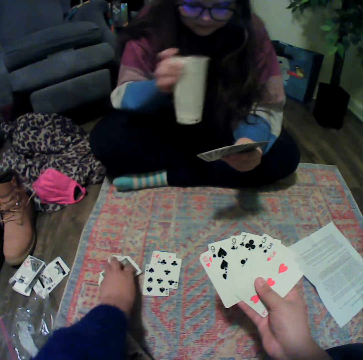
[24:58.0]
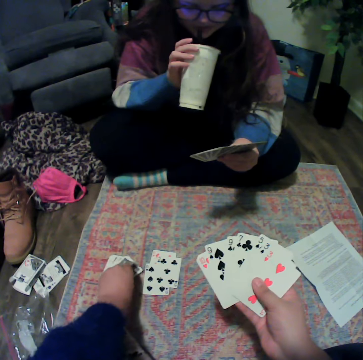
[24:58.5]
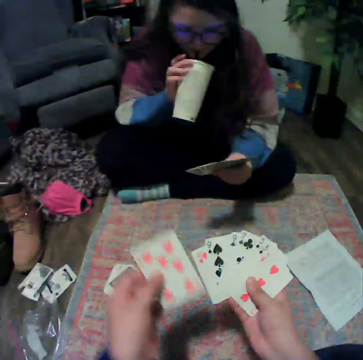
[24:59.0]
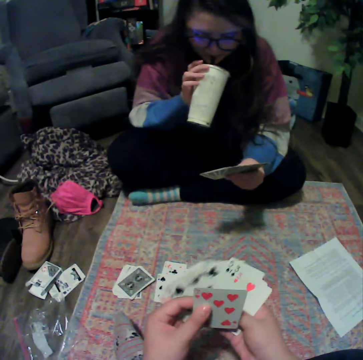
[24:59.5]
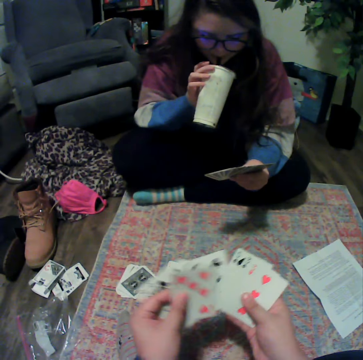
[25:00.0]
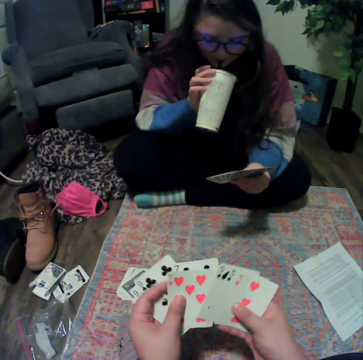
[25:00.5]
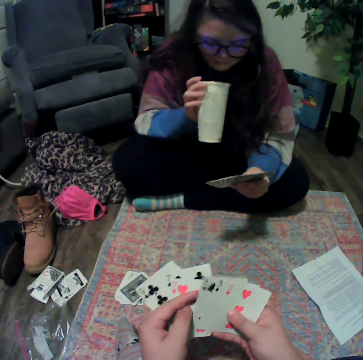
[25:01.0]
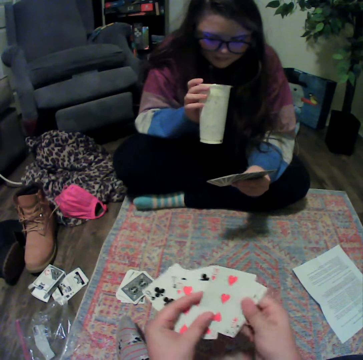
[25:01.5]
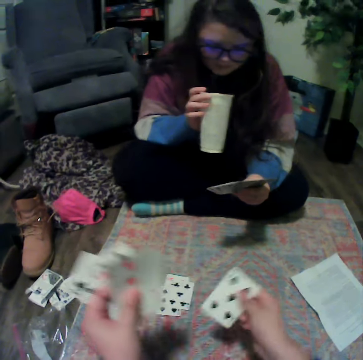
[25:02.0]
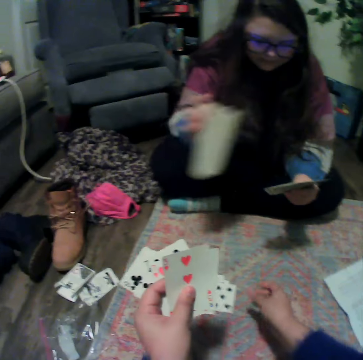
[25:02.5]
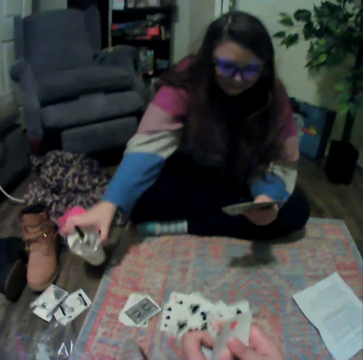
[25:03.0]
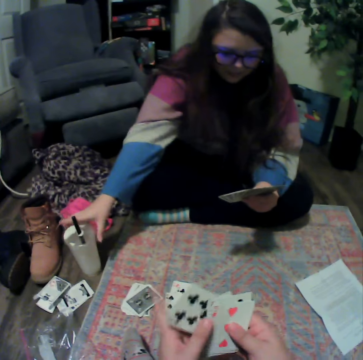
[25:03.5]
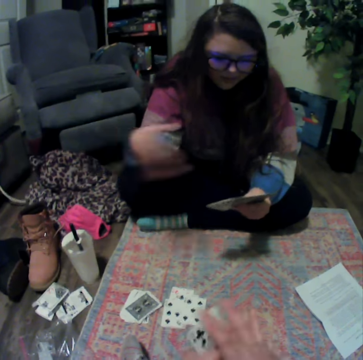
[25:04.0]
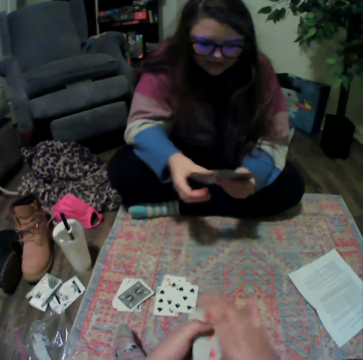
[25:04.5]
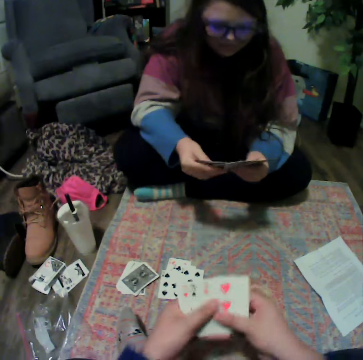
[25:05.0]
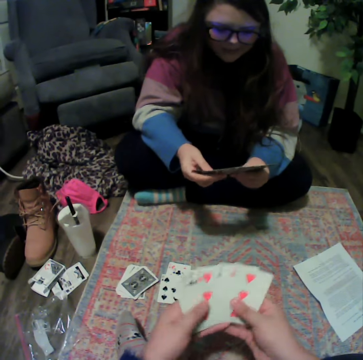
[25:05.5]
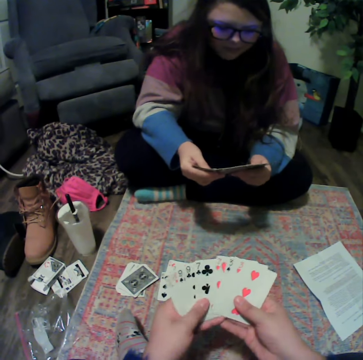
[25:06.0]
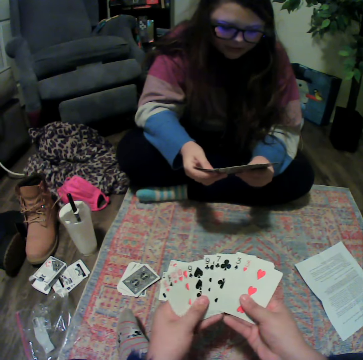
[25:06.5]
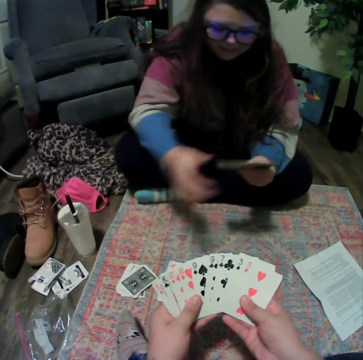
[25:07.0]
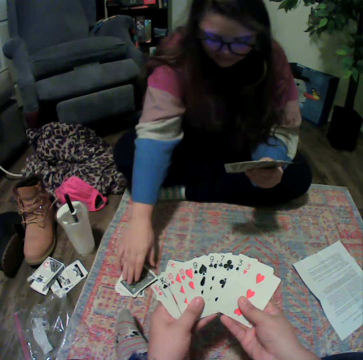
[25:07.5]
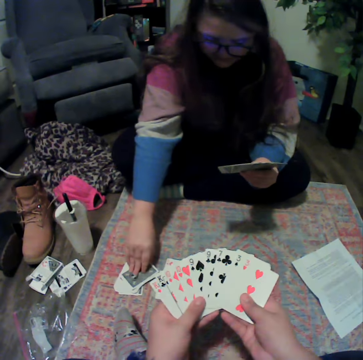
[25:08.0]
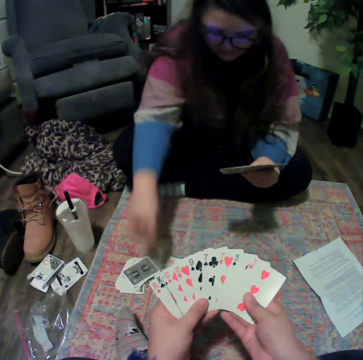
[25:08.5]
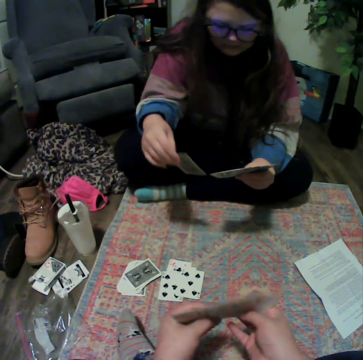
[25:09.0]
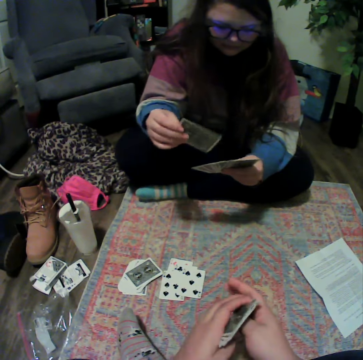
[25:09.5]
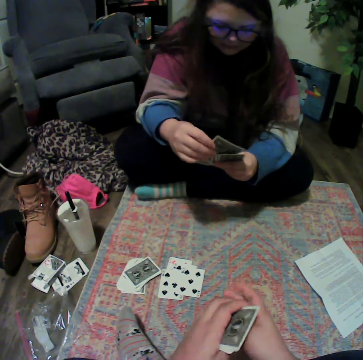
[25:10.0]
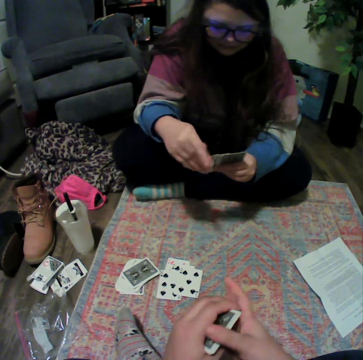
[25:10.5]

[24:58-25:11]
A lady drinks something. The camera wearer picks up the card from the mat. They reshuffle the cards. They play the poker card. The lady places the plastic cup on the floor. The camera wearer reshuffles the cards. The lady picks up the card from the mat.

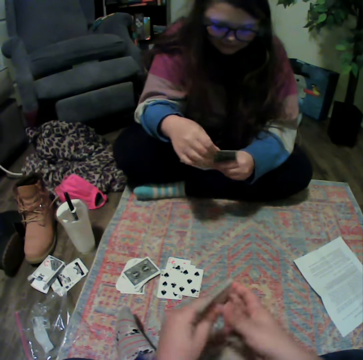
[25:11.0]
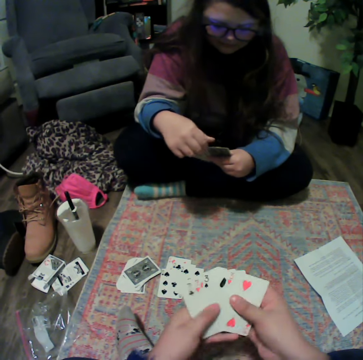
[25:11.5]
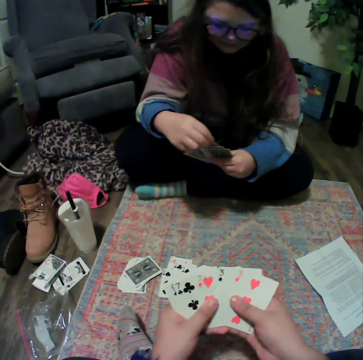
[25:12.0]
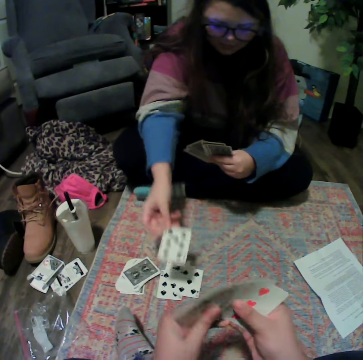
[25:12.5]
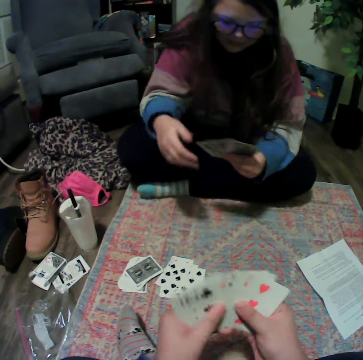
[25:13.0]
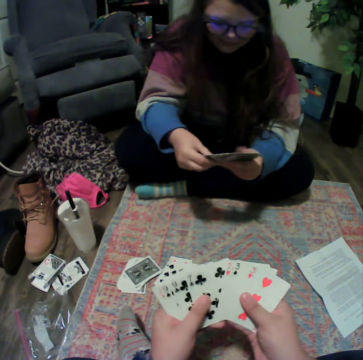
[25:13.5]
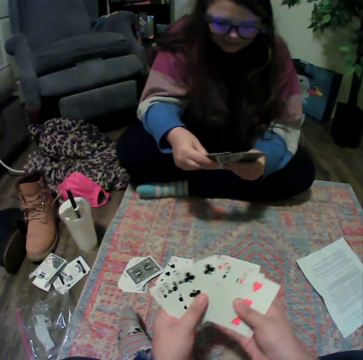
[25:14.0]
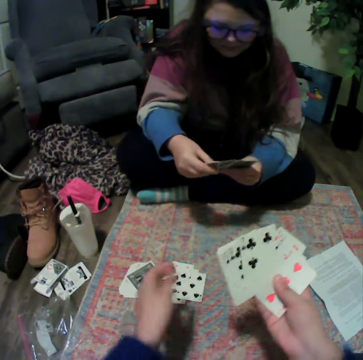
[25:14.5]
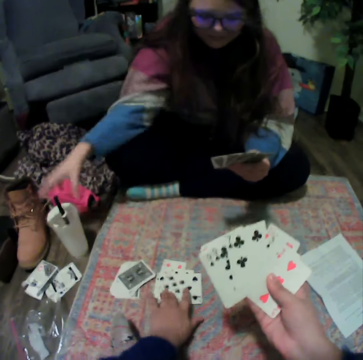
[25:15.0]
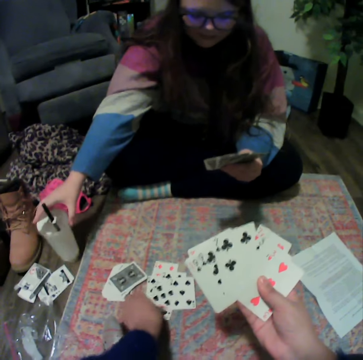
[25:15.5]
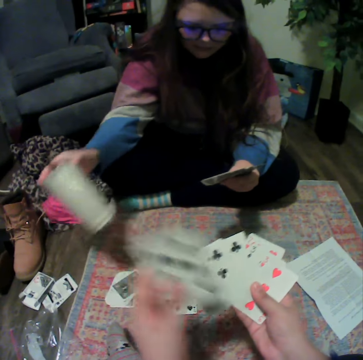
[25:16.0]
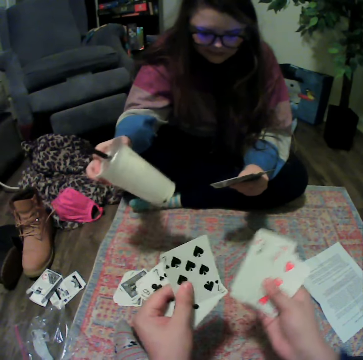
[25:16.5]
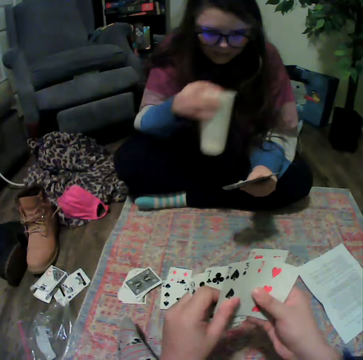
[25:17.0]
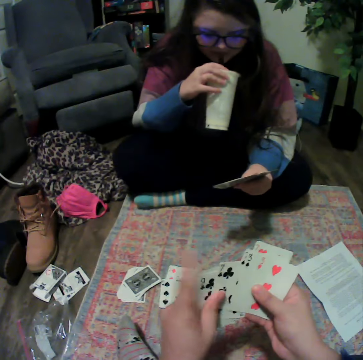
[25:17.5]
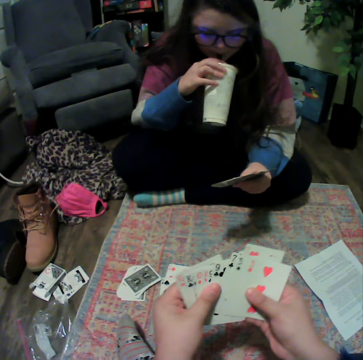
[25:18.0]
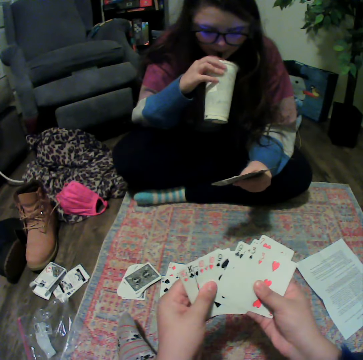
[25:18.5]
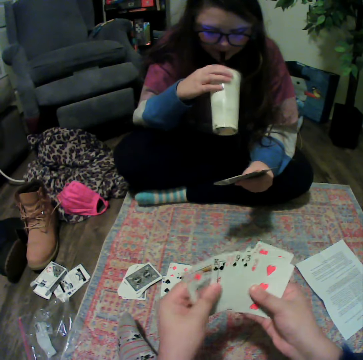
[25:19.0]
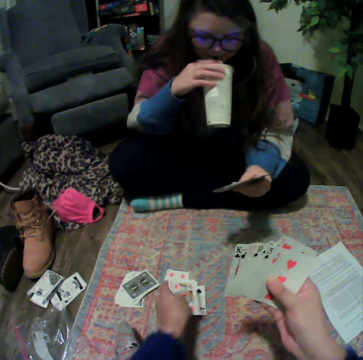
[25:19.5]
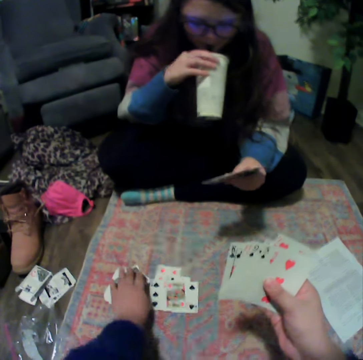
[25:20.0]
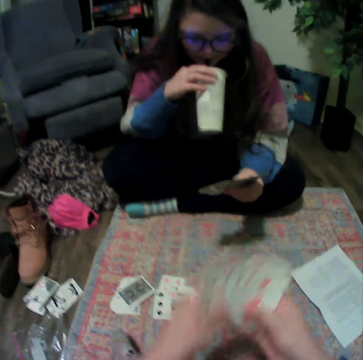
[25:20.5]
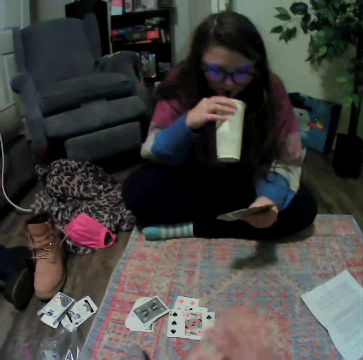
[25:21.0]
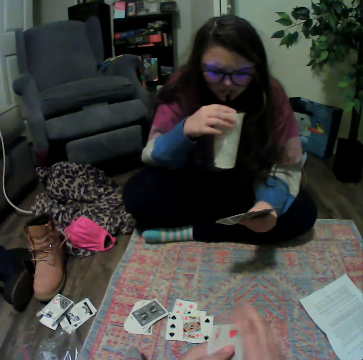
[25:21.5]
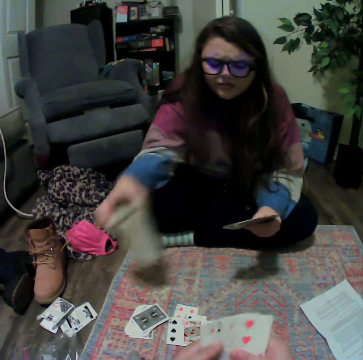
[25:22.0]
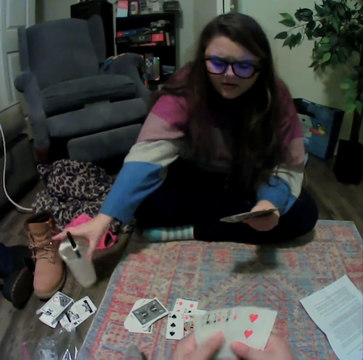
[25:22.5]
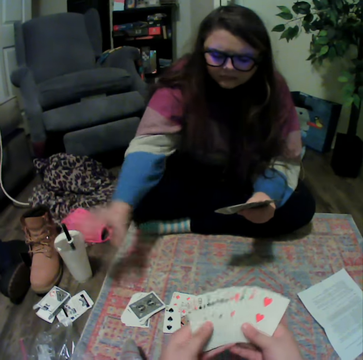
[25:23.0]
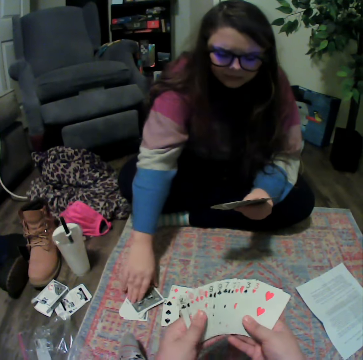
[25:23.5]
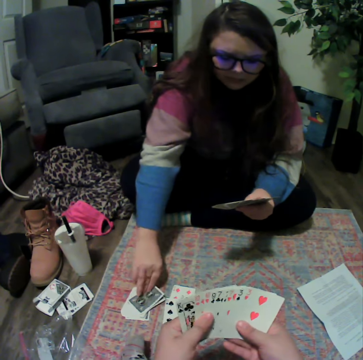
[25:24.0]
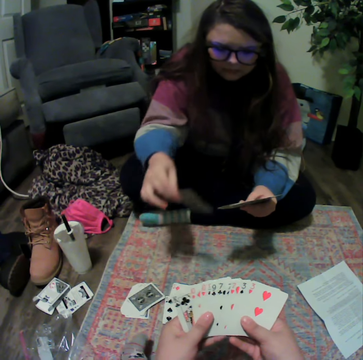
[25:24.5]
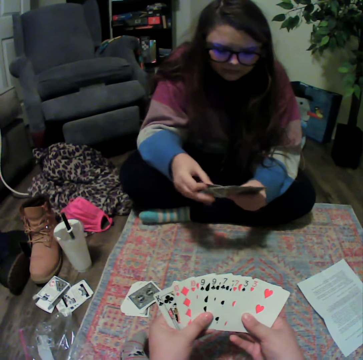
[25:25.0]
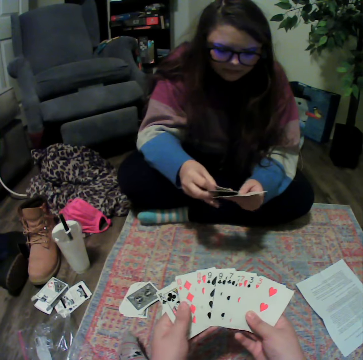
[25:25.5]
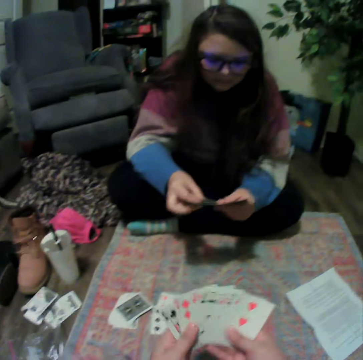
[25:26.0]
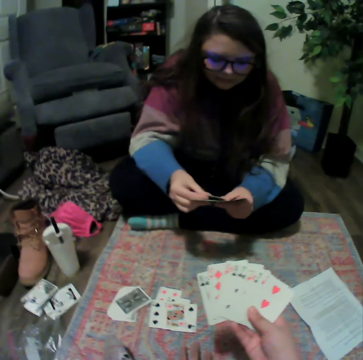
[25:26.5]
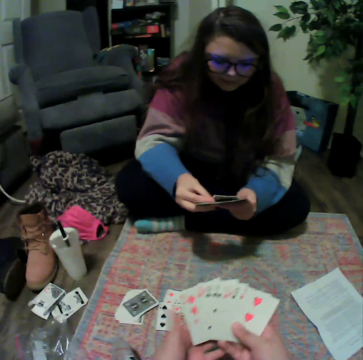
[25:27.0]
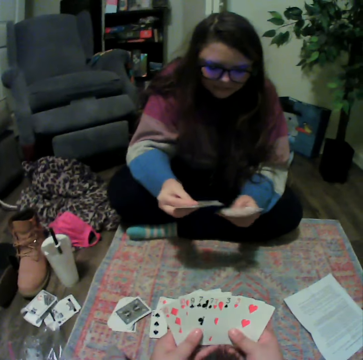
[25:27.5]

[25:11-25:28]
The camera wearer reshuffles the cards. A lady plays the poker card. The camera wearer reshuffles the cards. They pick up the card from the mat. The lady picks up the plastic cup. The camera wearer reshuffles the cards. They place the cards on the mat. The lady places the plastic cup on the mat. The lady picks up the card. The camera wearer reshuffles the cards.

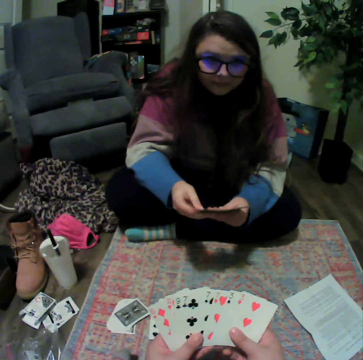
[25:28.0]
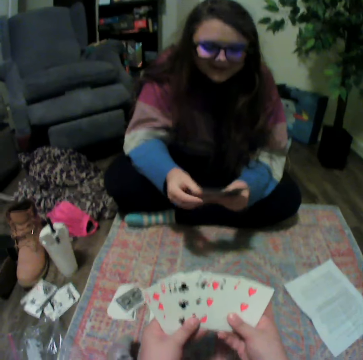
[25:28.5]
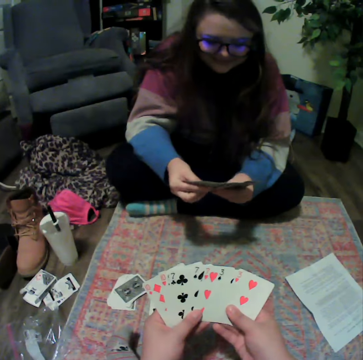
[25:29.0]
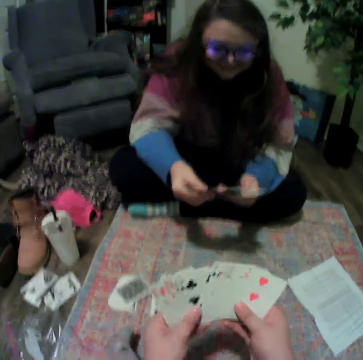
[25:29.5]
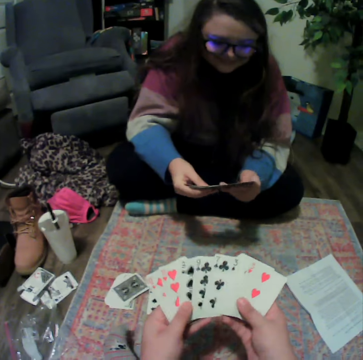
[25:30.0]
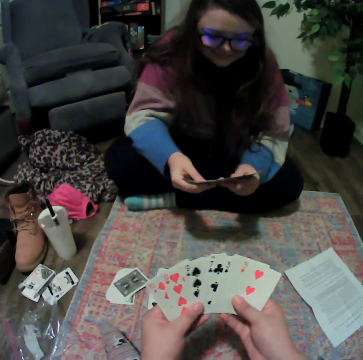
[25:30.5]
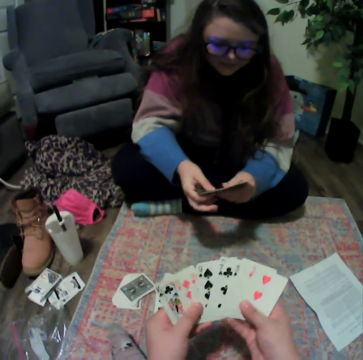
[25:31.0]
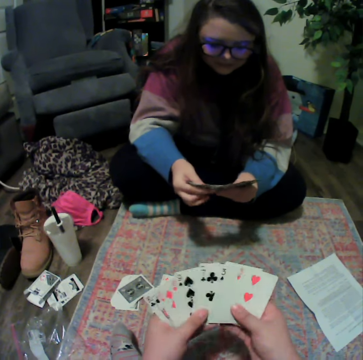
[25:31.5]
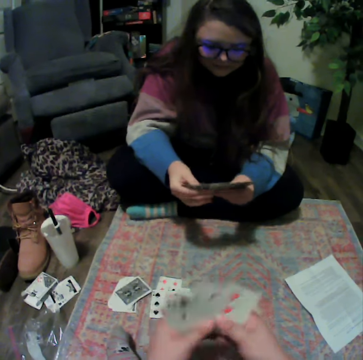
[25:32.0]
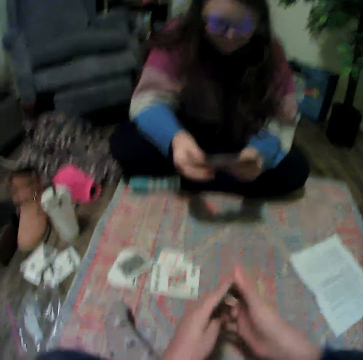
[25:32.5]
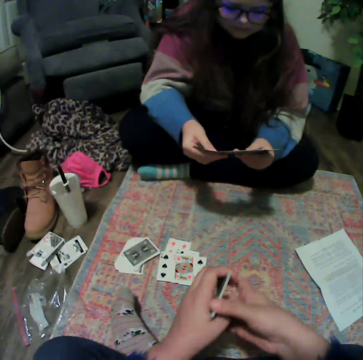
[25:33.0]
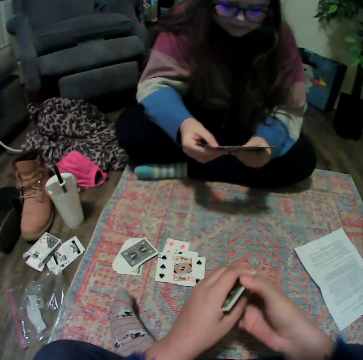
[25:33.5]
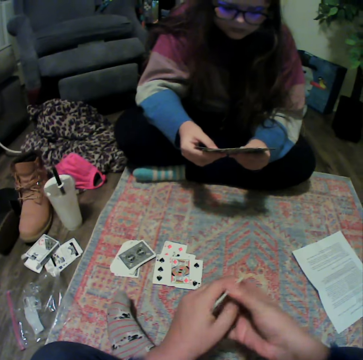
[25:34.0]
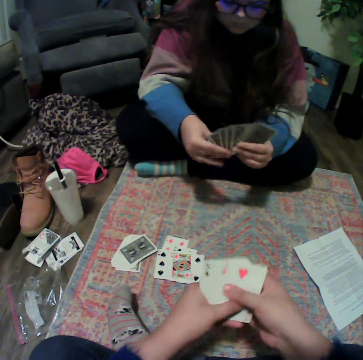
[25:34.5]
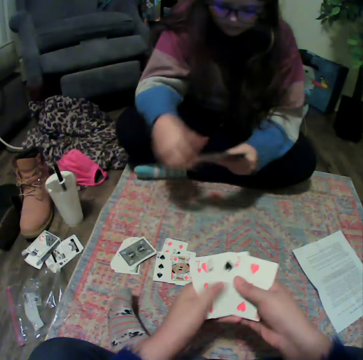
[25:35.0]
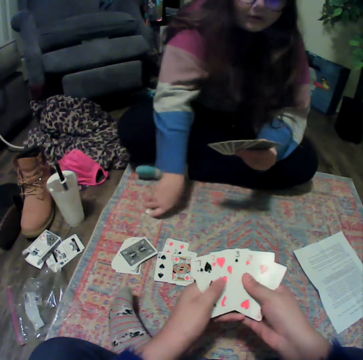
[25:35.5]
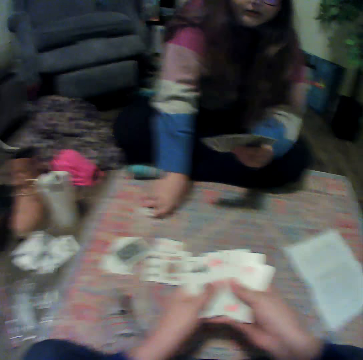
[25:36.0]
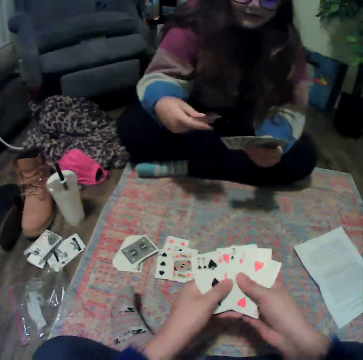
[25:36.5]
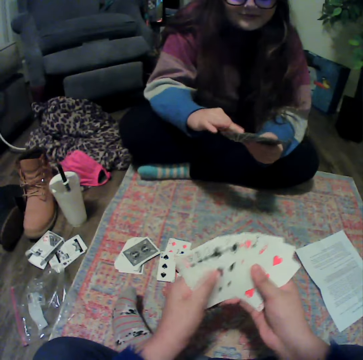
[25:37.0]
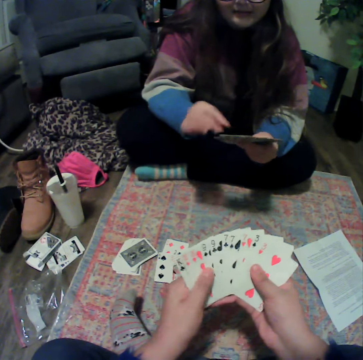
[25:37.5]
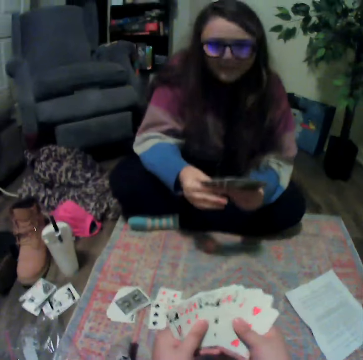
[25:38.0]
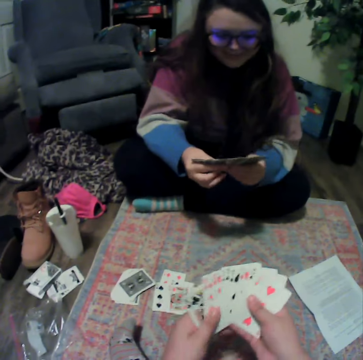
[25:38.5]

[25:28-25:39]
A lady reshuffles the cards. The camera wearer reshuffles the cards. They hold the cards. They reshuffle the cards. The lady picks up the card. The camera wearer reshuffles the cards.
